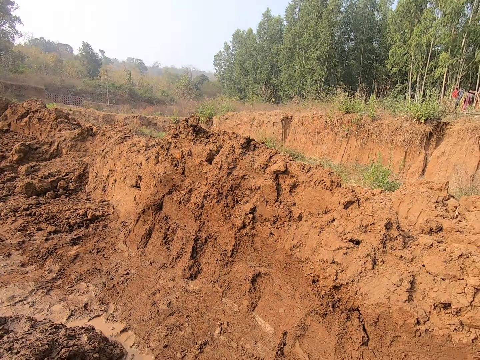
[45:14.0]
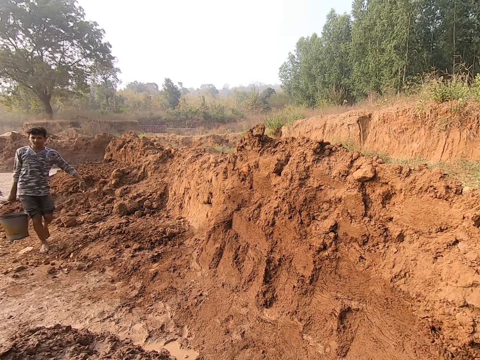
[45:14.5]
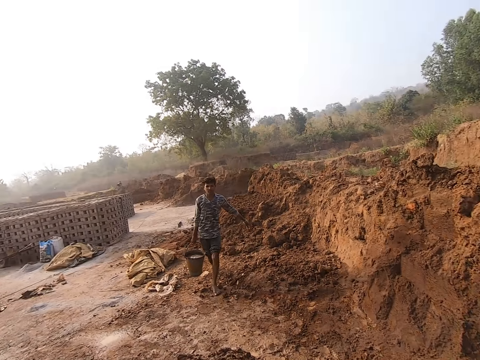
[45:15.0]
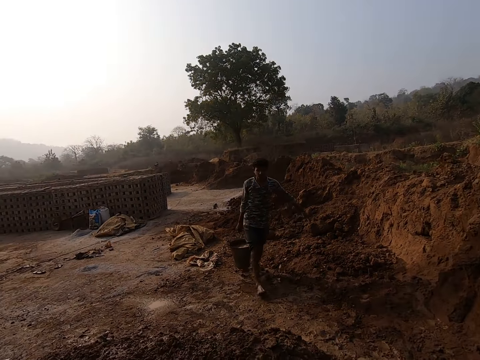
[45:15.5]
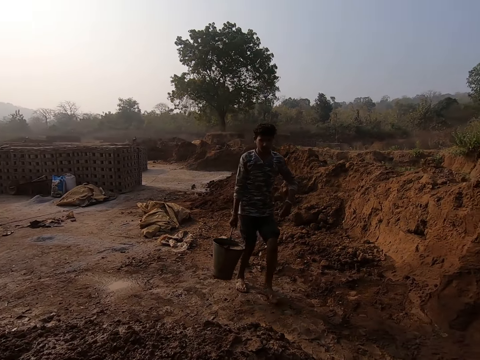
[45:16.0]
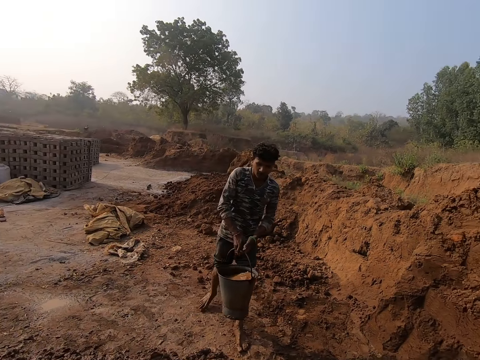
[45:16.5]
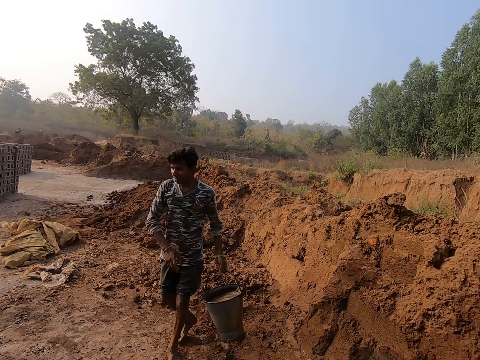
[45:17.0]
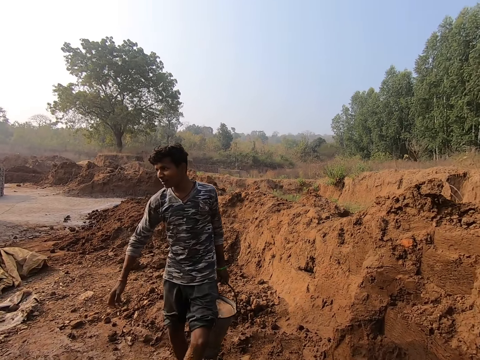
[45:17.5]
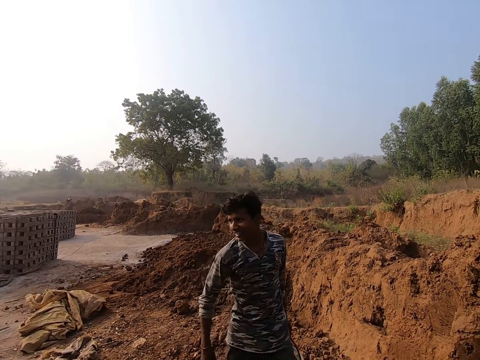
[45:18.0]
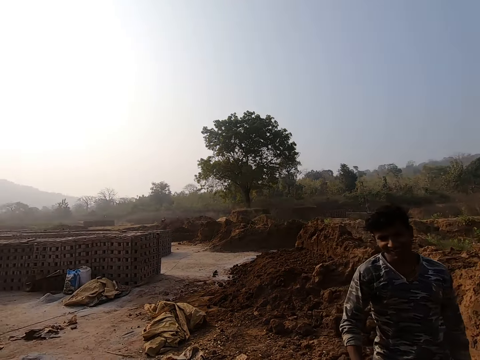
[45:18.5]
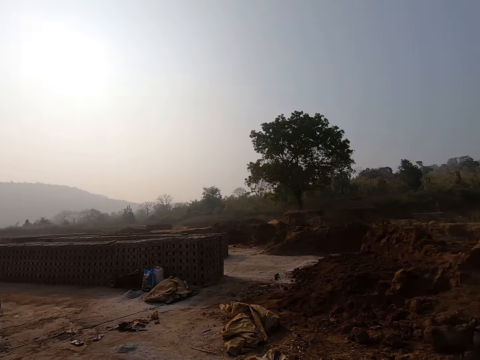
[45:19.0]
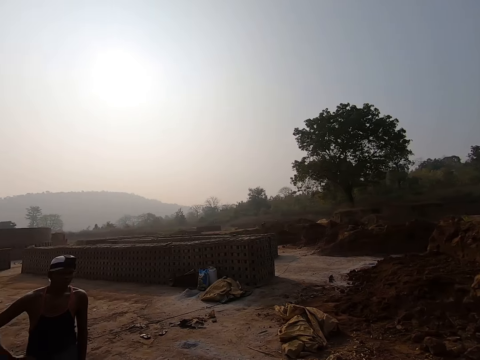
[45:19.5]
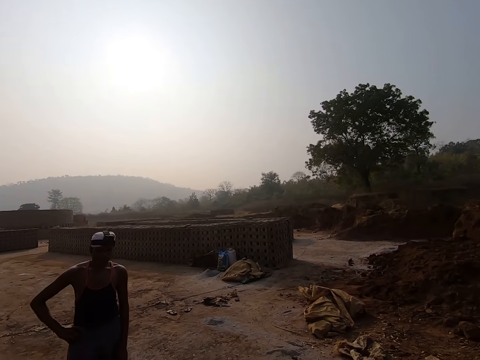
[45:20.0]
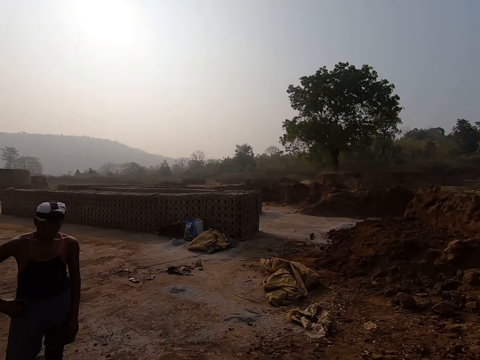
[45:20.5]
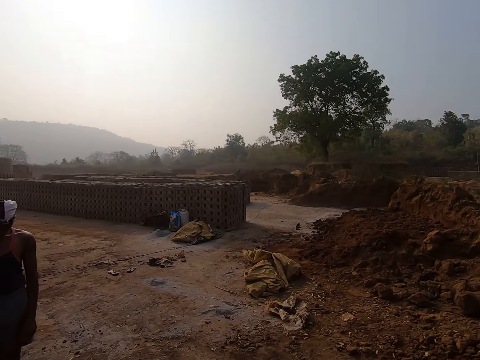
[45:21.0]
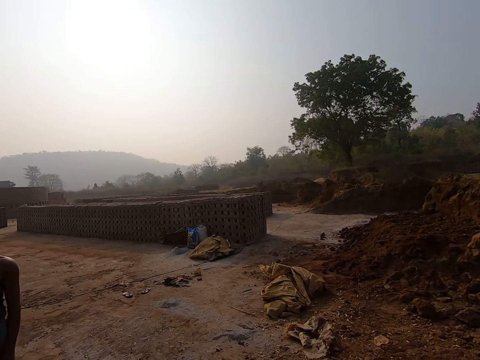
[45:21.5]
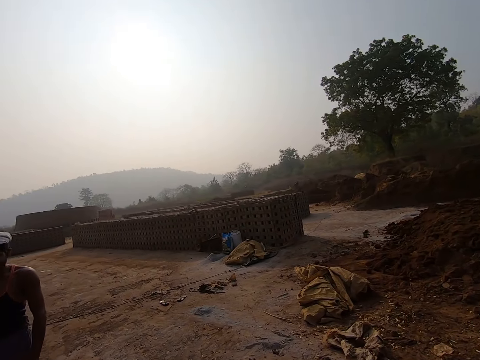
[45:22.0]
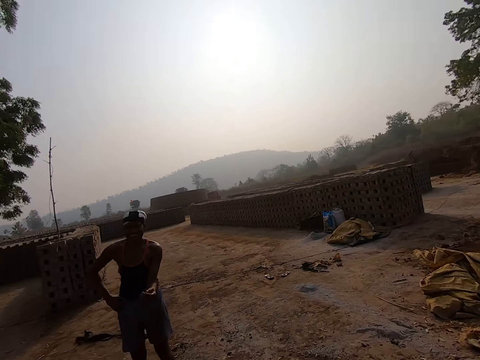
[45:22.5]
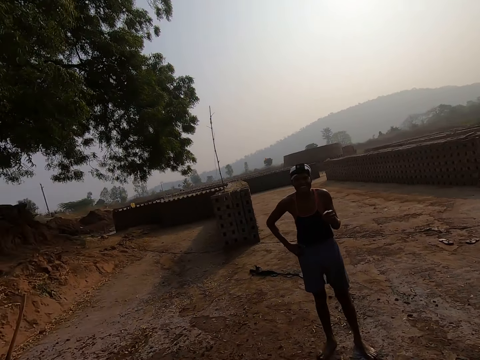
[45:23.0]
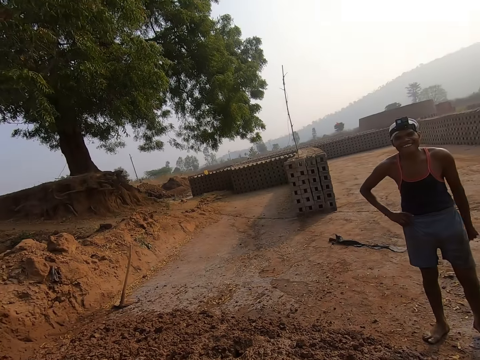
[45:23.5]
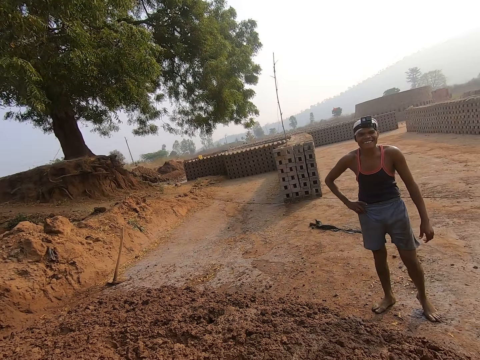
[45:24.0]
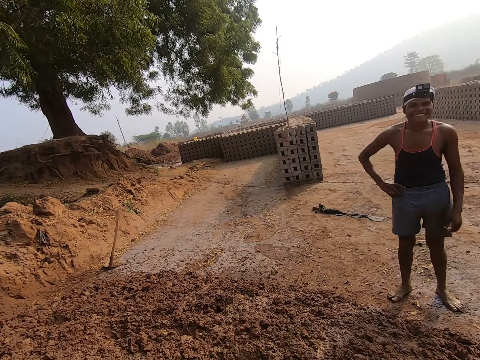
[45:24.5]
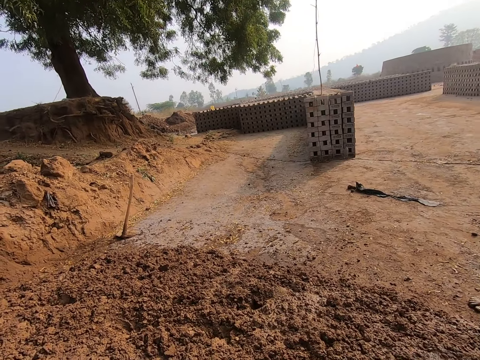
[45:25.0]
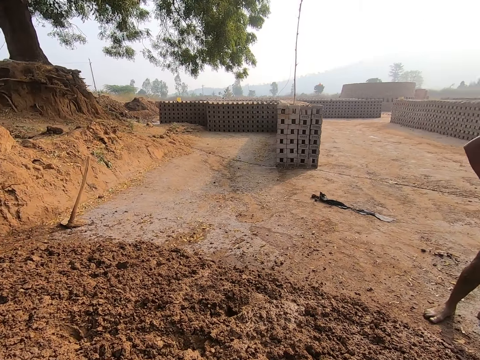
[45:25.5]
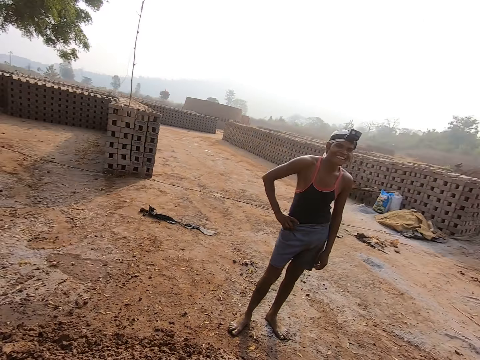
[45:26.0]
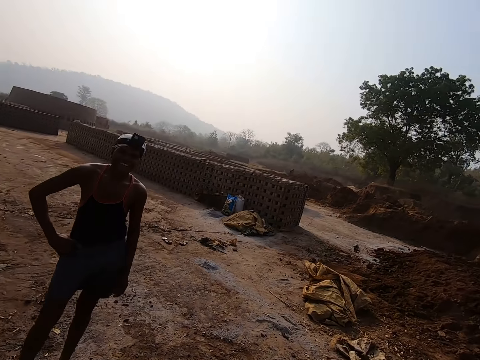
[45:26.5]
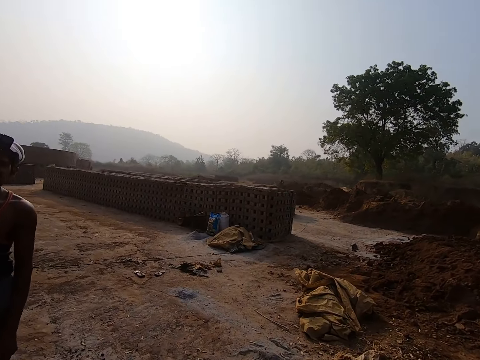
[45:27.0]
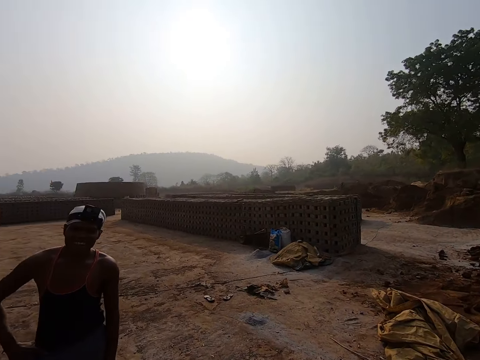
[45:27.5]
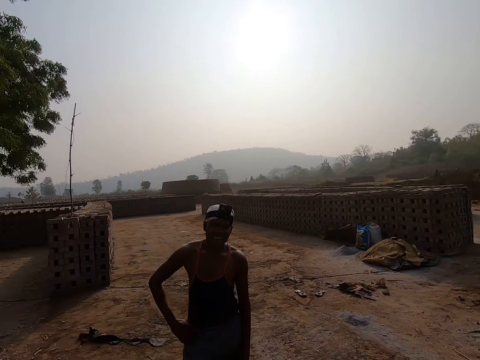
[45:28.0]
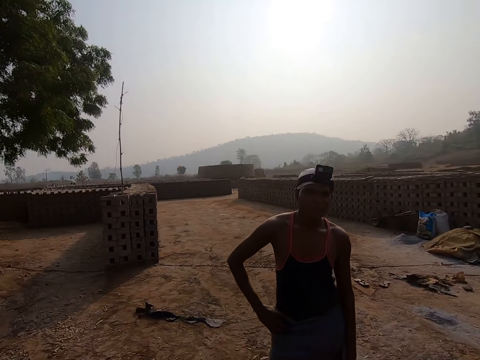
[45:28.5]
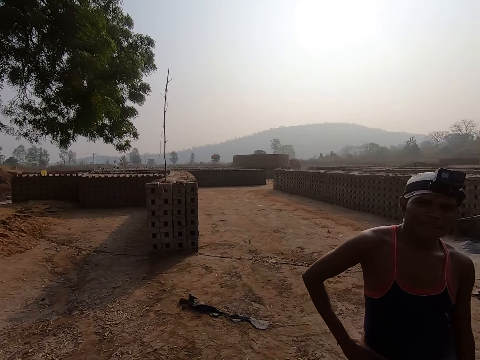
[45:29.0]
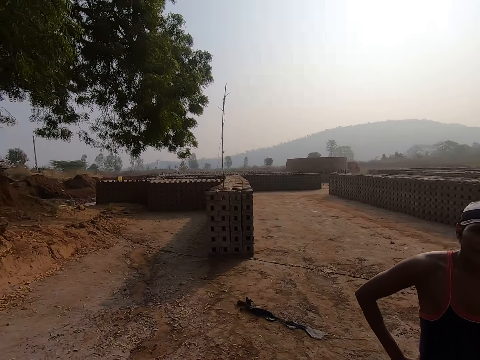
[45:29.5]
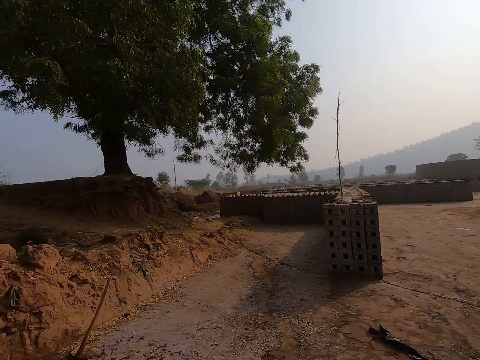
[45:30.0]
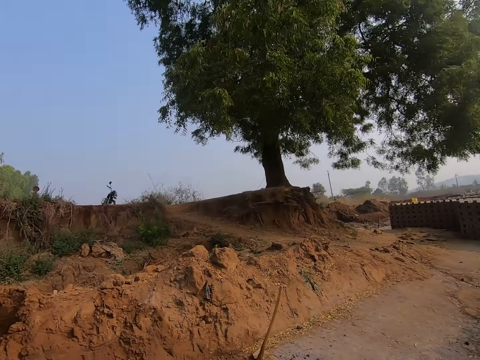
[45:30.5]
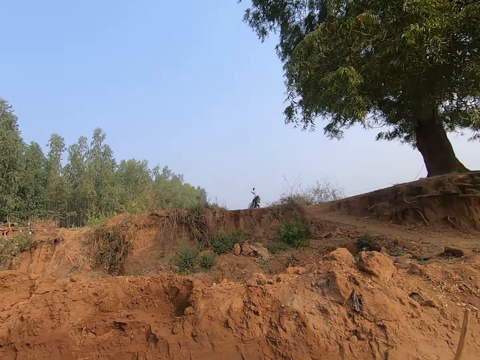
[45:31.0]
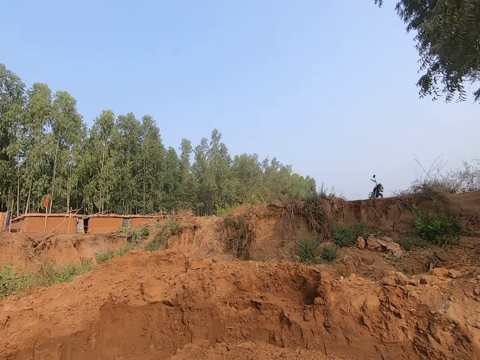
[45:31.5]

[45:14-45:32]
The camera wearer talks to a person. The man passes the bucket of water from his right hand to his left hand. The camera wearer converses with another man and the man. They talk to a man.

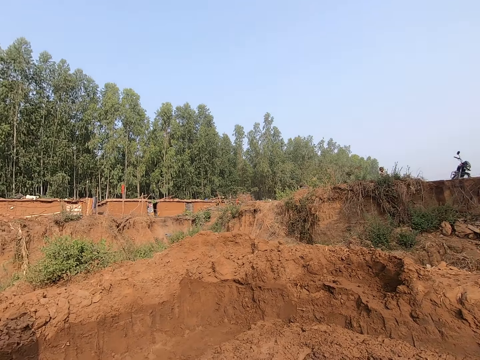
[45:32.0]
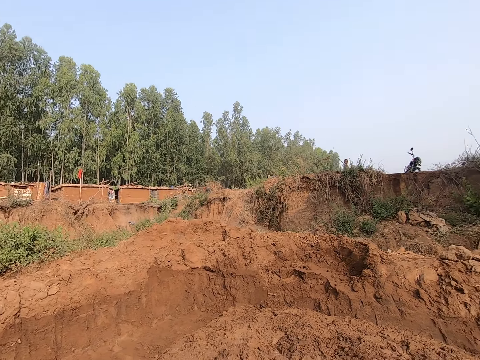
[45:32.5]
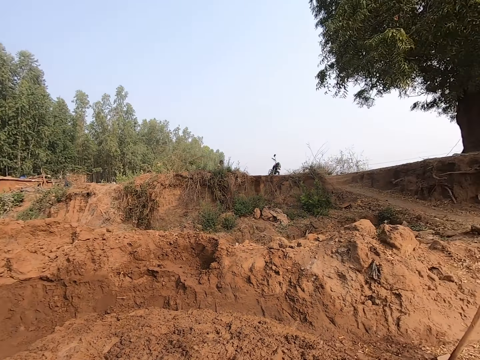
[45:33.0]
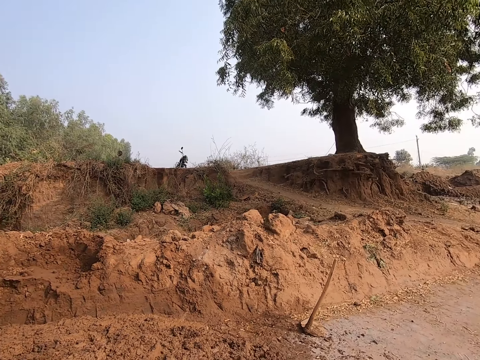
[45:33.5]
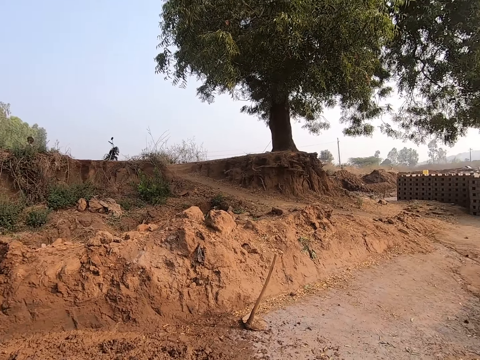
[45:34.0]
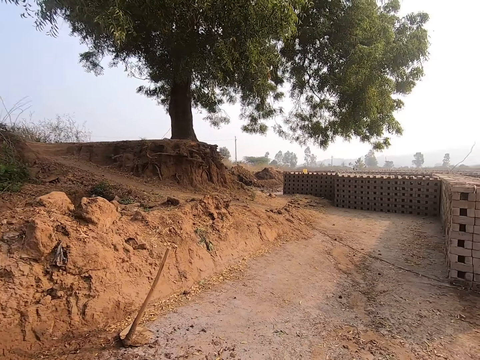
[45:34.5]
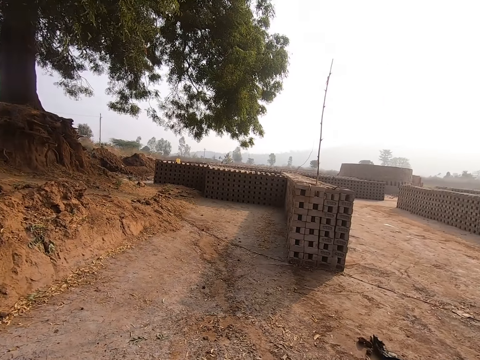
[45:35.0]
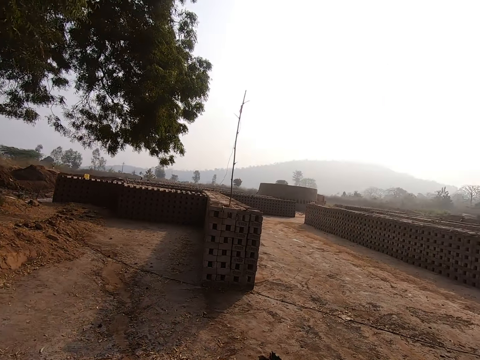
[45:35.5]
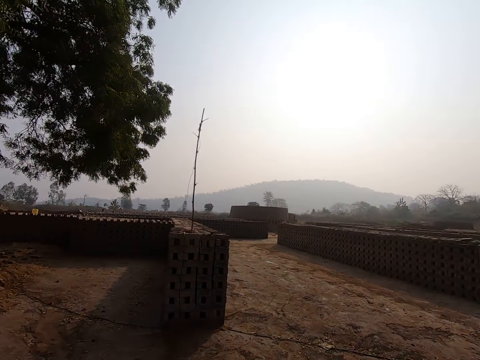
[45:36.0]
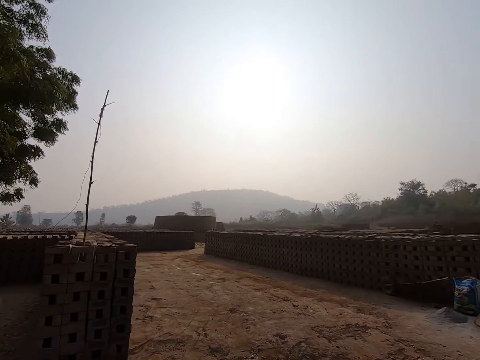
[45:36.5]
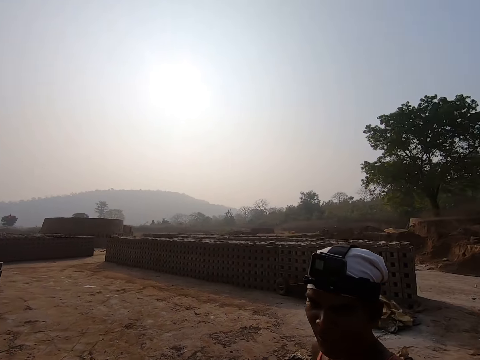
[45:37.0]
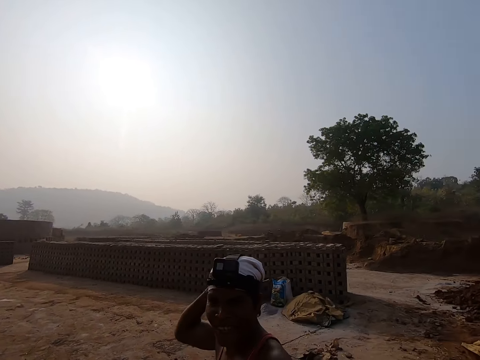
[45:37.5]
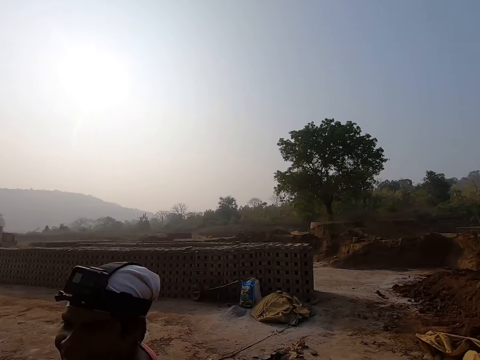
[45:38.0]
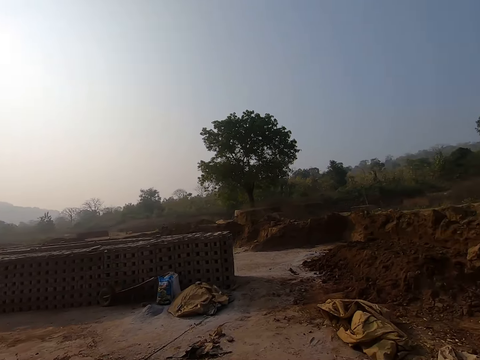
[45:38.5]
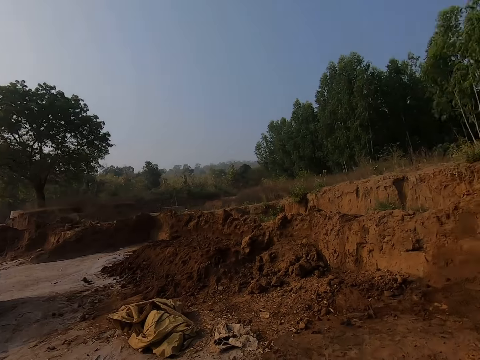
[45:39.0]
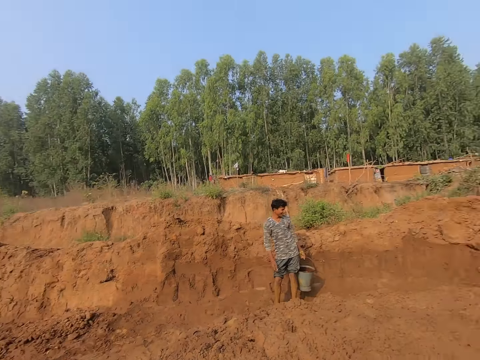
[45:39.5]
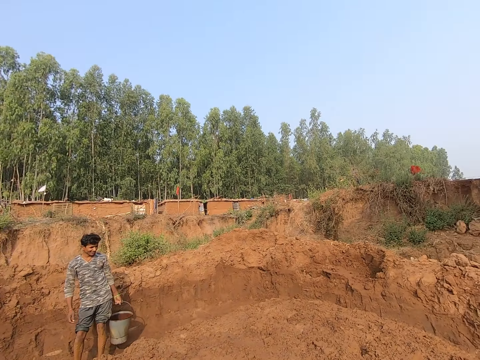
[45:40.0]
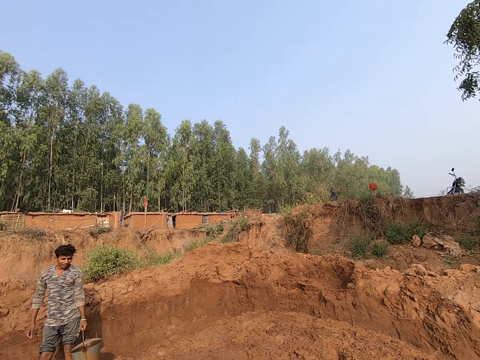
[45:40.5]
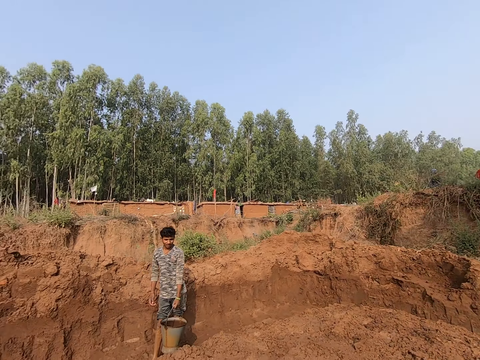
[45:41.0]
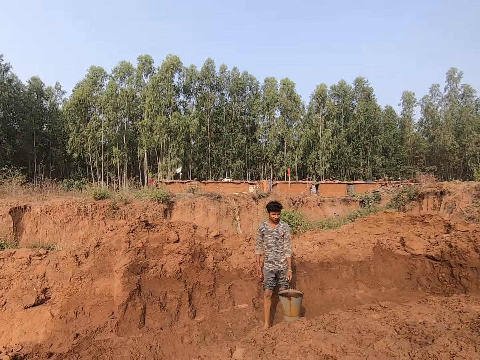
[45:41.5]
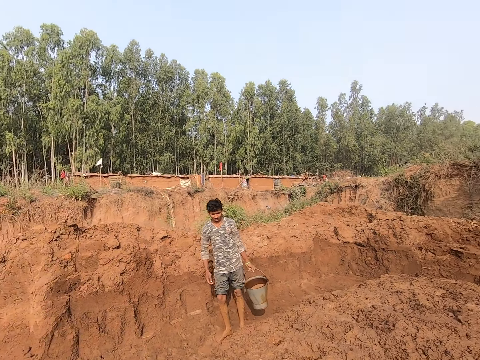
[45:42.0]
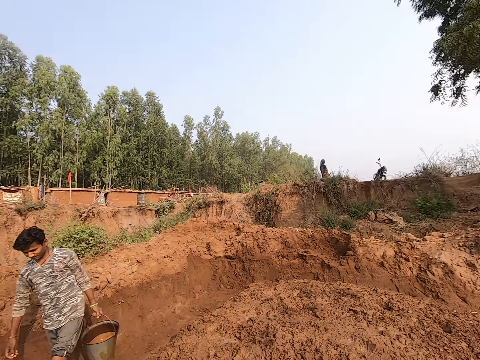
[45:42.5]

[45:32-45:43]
The camera wearer walks outside. The man adjusts a camera on his head with his right hand. The camera wearer talks to the man. They look around.
